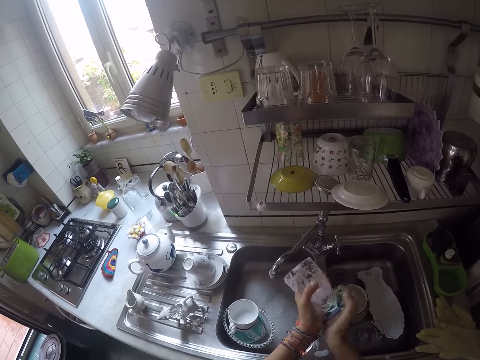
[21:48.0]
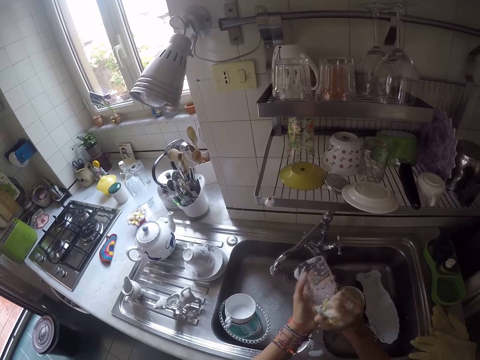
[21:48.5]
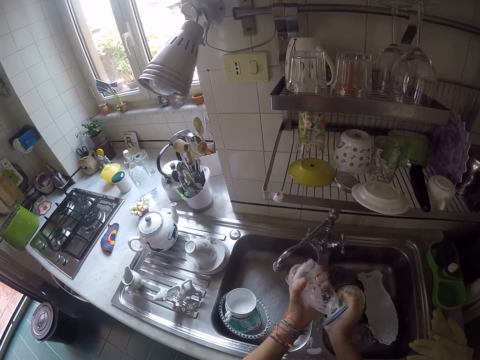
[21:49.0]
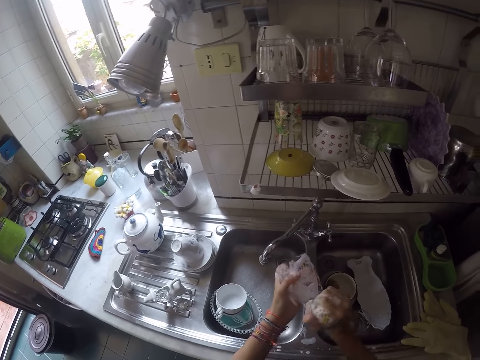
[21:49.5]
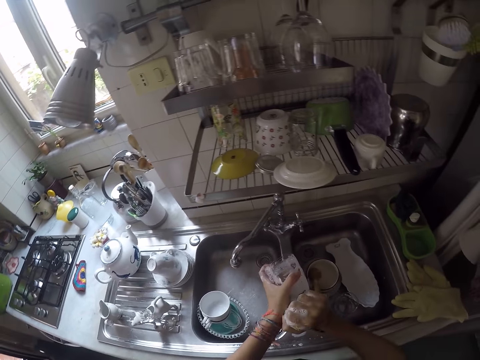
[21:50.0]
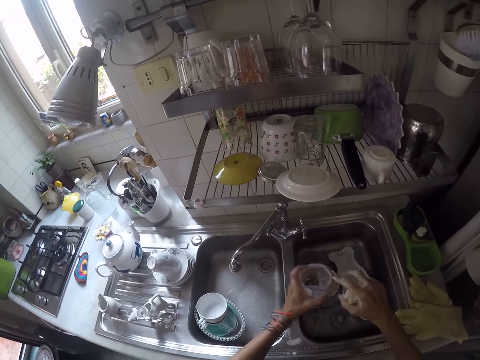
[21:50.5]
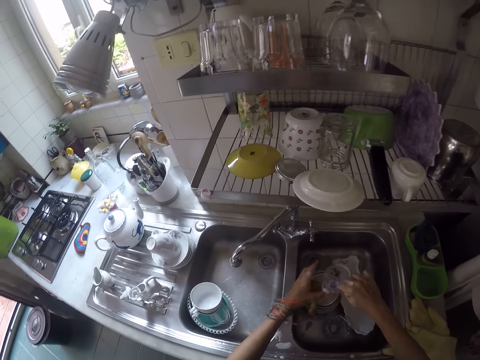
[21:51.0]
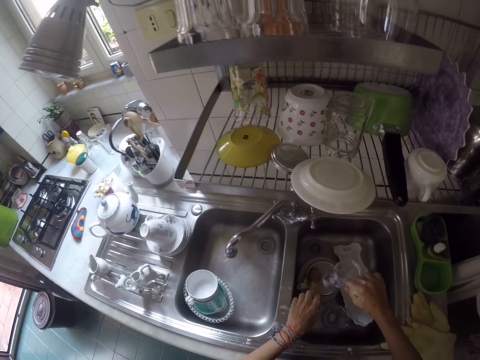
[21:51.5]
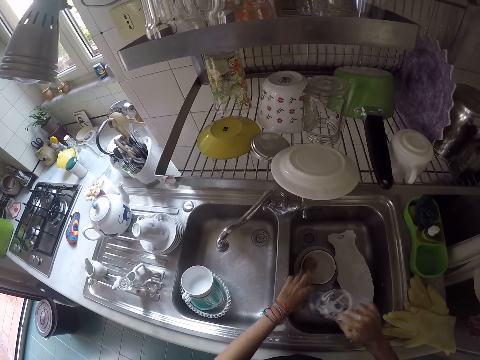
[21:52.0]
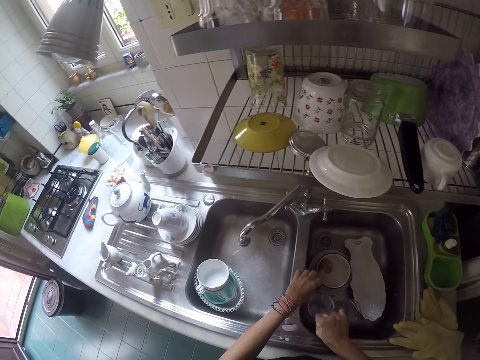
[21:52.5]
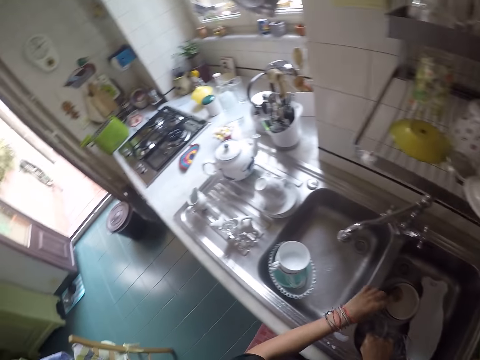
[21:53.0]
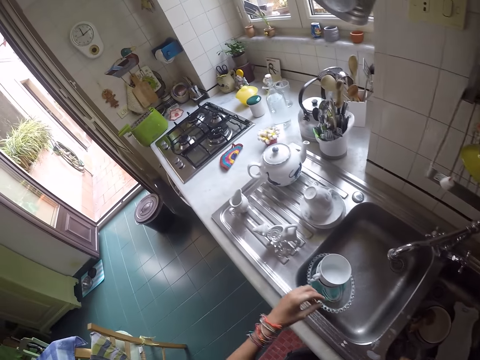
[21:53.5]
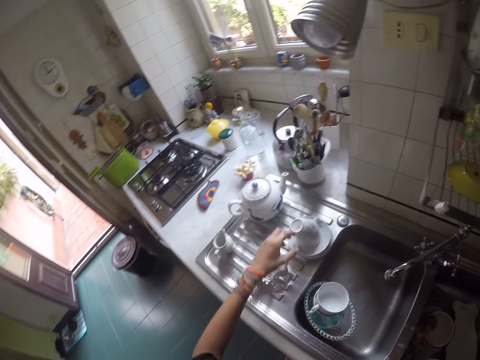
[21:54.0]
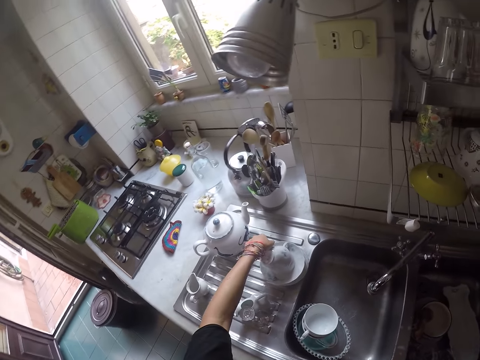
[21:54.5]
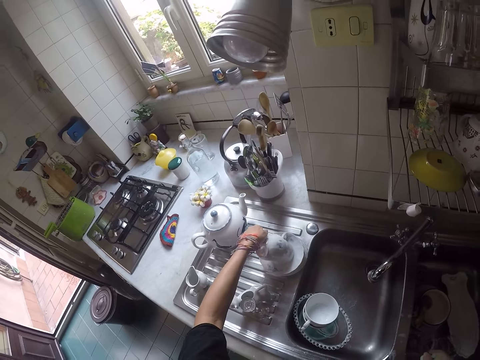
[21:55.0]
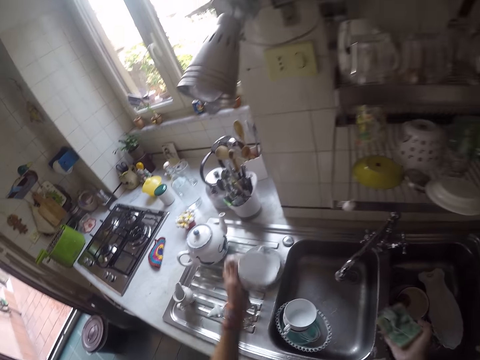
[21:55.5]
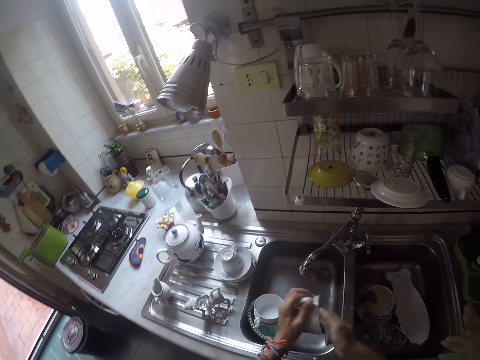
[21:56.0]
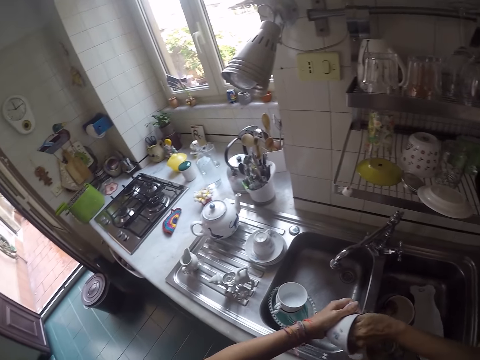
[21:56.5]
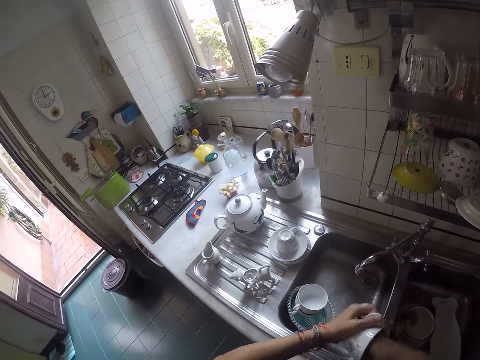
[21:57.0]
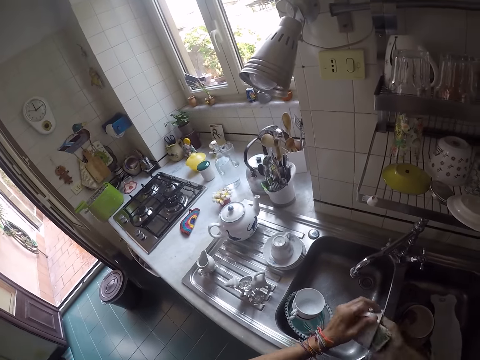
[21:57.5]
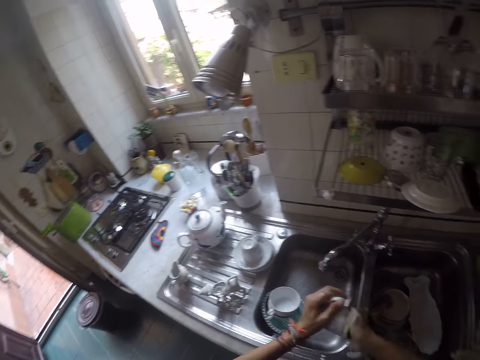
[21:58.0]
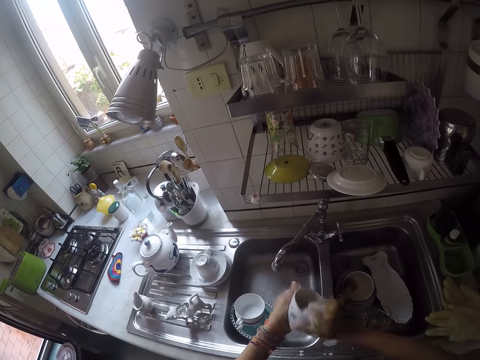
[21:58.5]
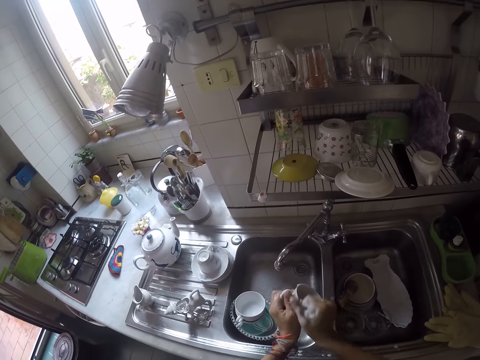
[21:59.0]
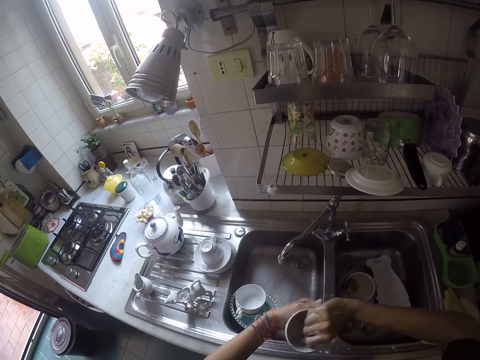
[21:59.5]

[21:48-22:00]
The camera wearer puts the glass in the sink. They take a cup. They scrub the cup.

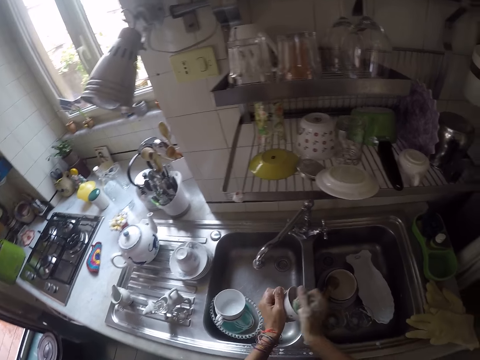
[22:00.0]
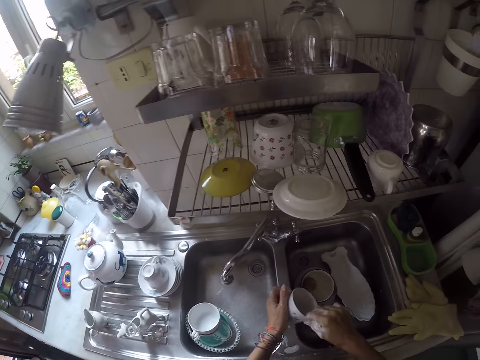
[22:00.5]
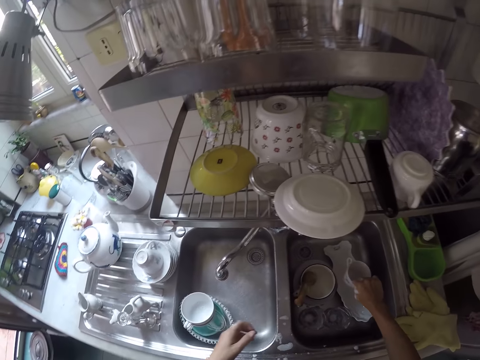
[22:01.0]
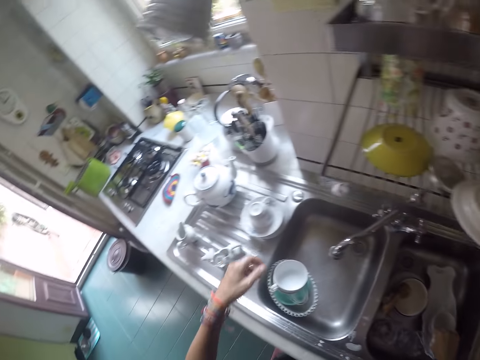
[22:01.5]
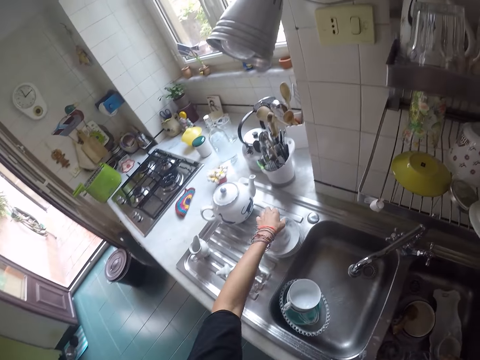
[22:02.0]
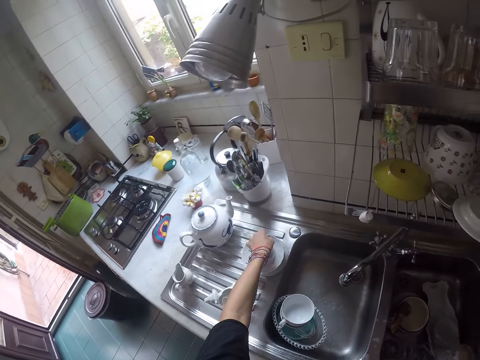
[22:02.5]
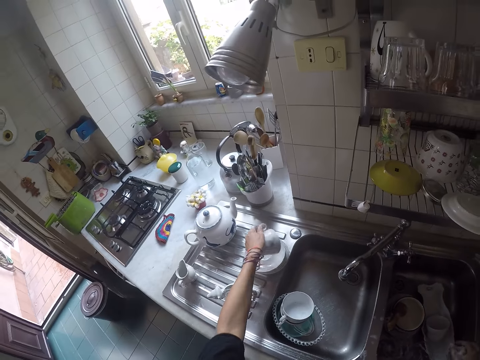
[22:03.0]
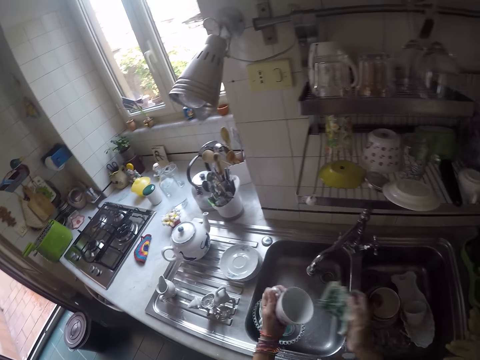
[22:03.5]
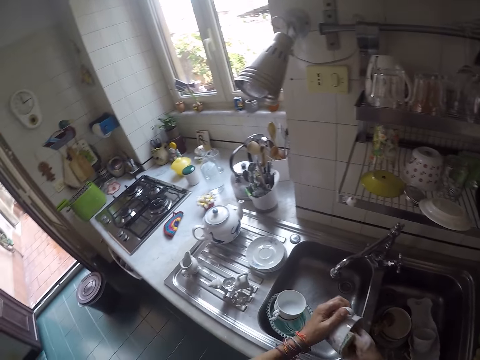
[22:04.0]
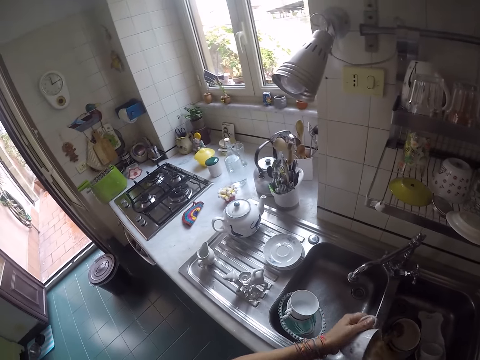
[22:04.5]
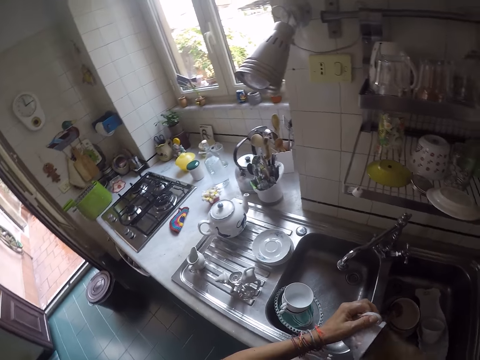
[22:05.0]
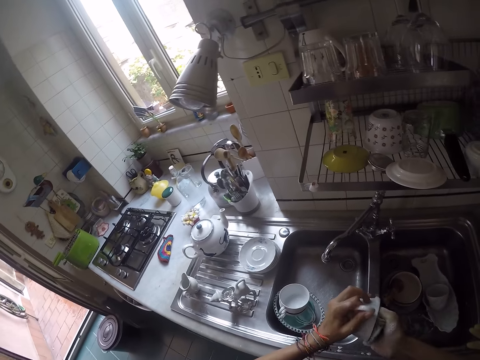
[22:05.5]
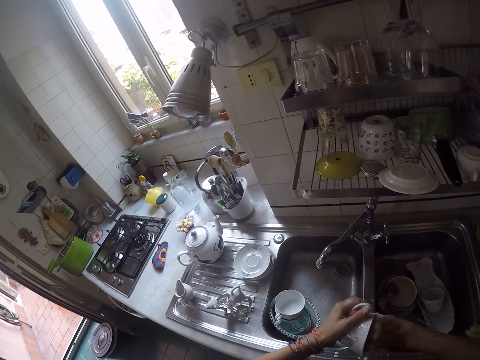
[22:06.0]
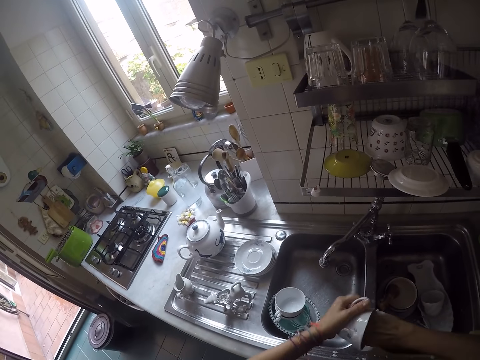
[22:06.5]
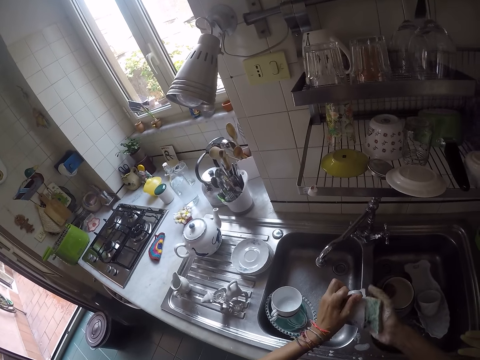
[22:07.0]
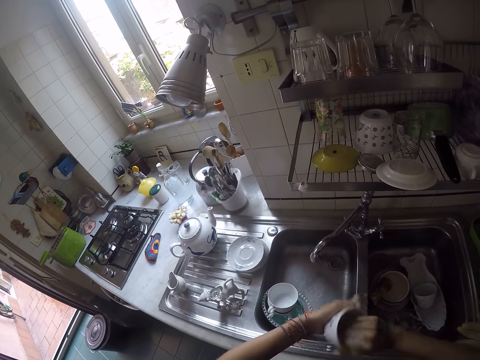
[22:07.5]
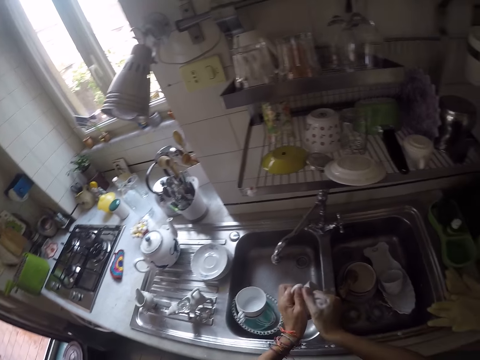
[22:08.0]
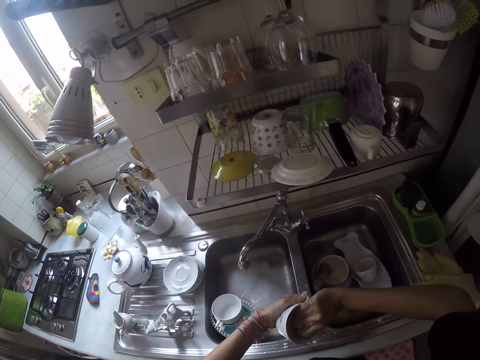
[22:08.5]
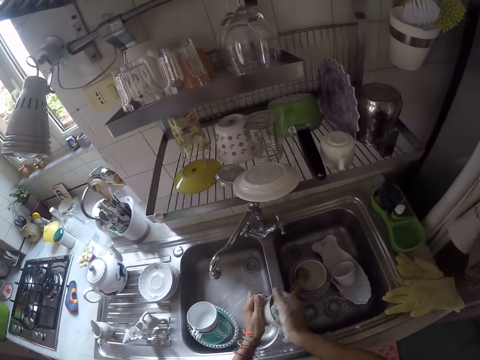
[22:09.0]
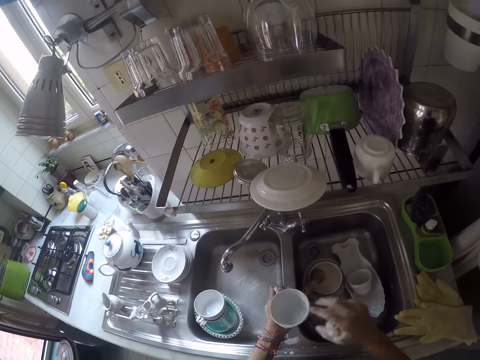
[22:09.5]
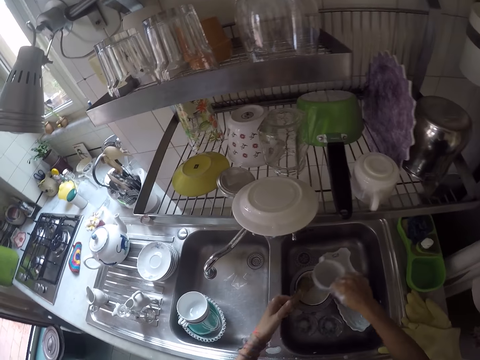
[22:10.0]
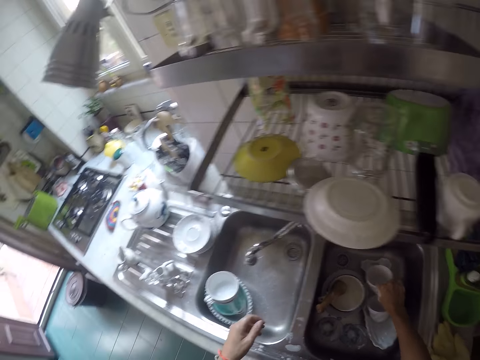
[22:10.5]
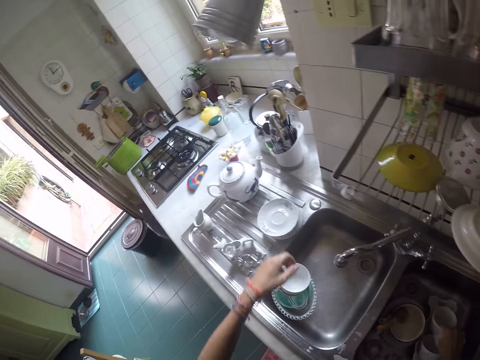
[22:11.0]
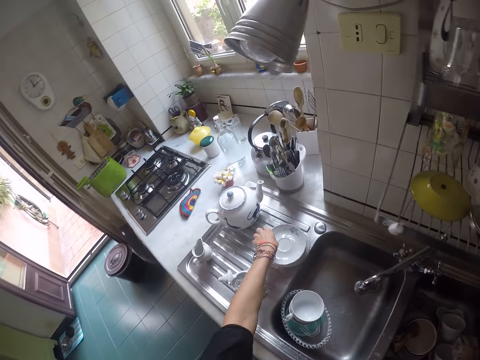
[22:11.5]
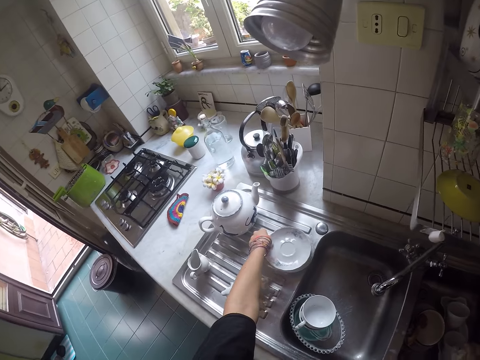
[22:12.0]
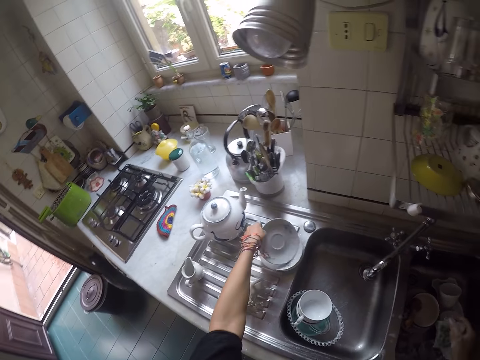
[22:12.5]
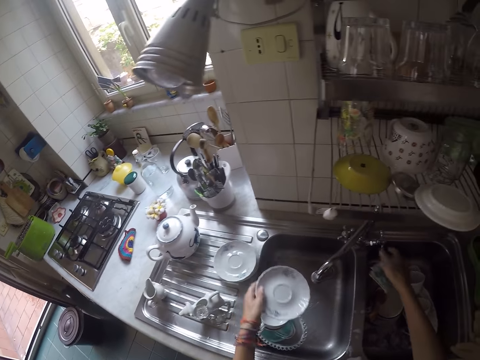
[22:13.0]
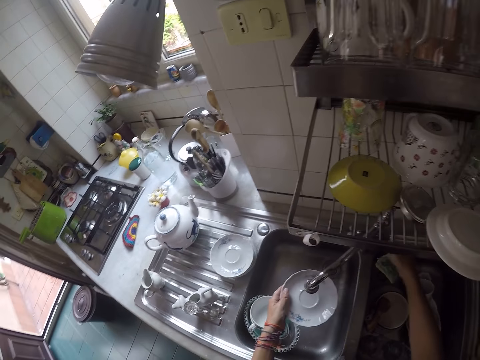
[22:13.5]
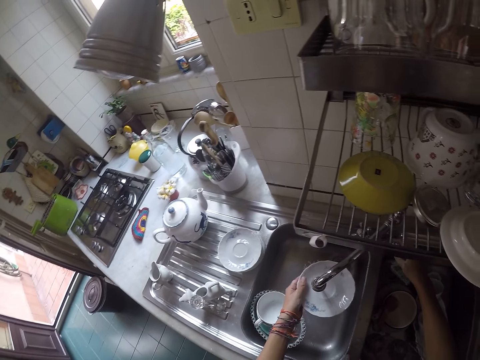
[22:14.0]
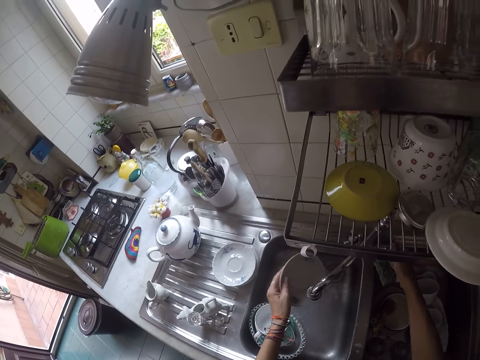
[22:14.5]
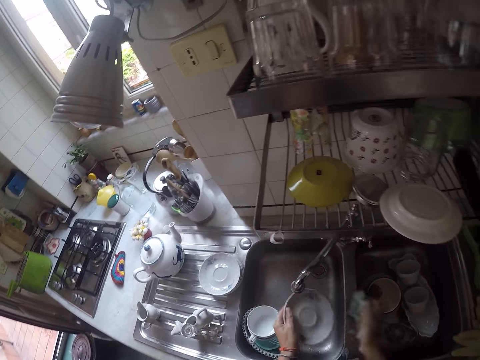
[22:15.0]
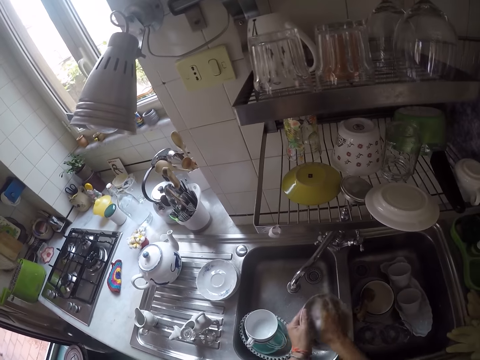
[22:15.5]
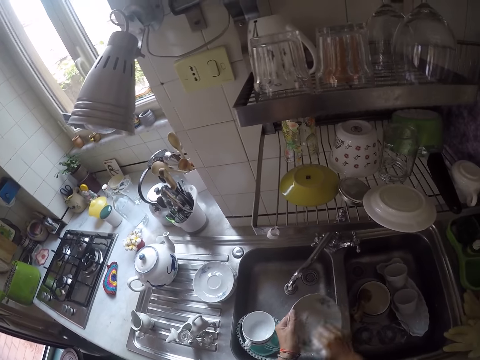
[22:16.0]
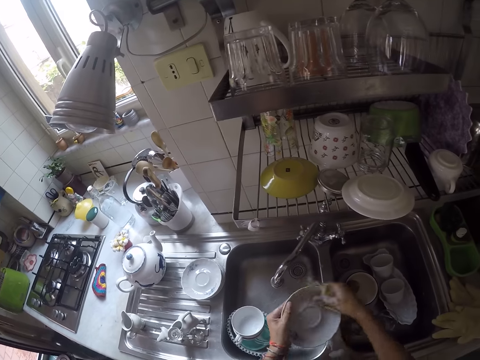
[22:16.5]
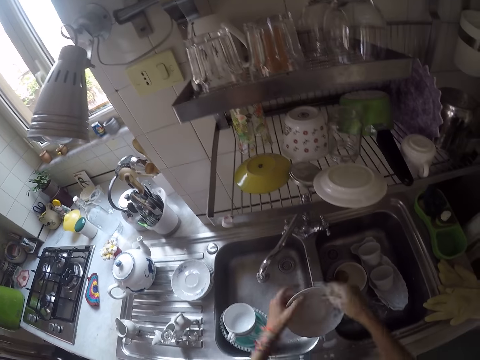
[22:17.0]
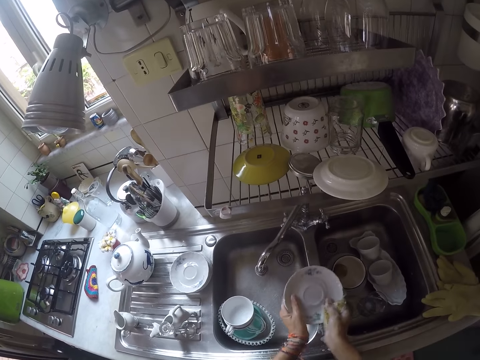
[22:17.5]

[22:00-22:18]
The camera wearer puts the cup in a utensil in the sink. They take another cup. They scrub the cup. They put the cup in the sink. They rinse a plate. They take a saucer. They open the tap, put water in the saucer, close the tap, pour the water and scrub the saucer.
